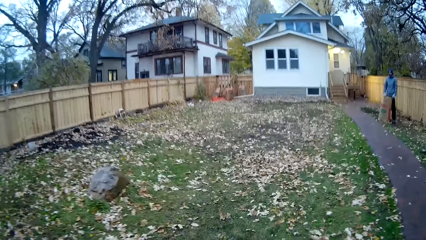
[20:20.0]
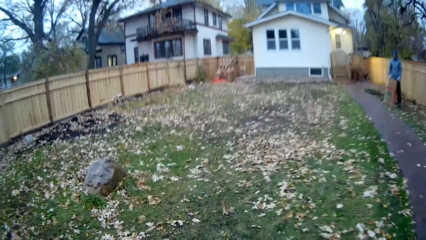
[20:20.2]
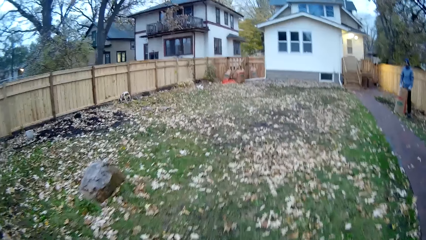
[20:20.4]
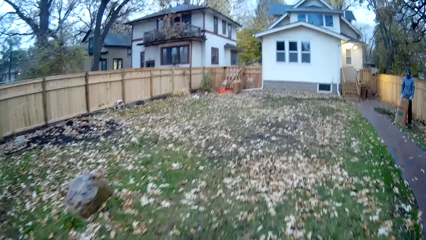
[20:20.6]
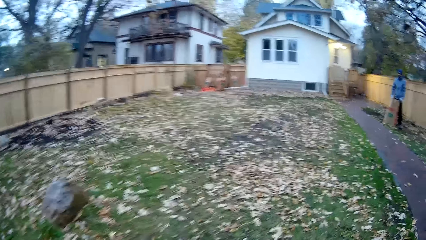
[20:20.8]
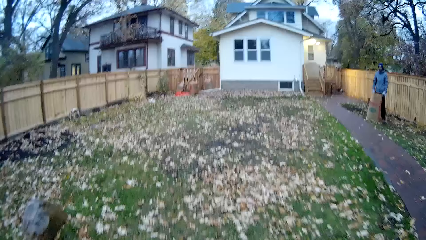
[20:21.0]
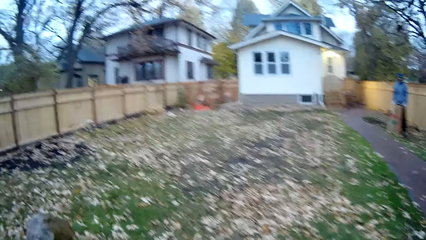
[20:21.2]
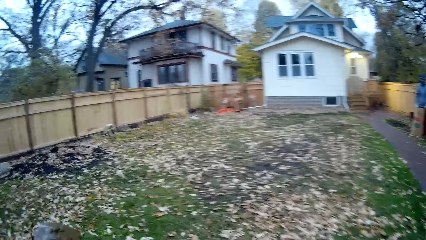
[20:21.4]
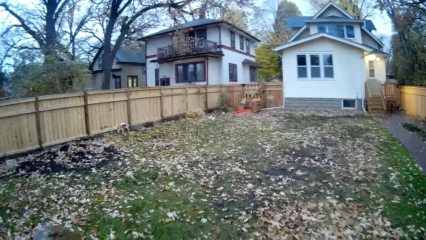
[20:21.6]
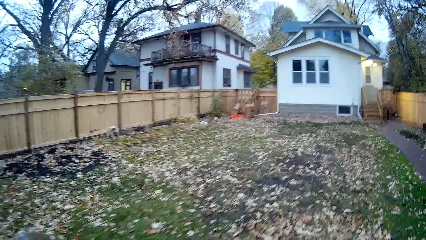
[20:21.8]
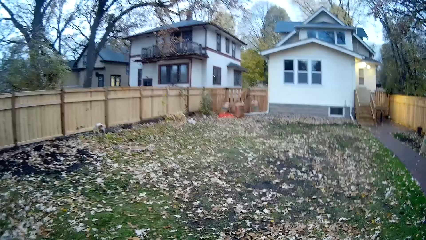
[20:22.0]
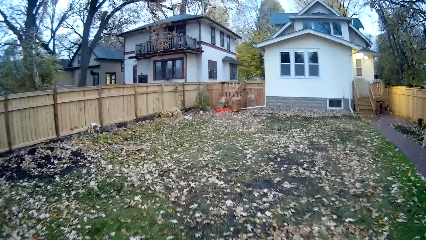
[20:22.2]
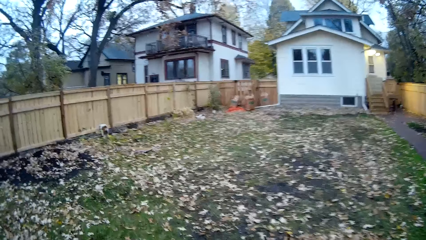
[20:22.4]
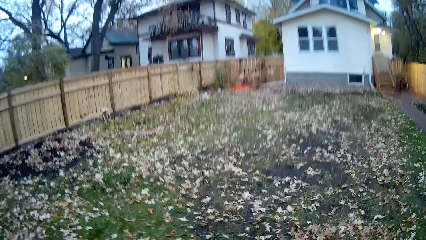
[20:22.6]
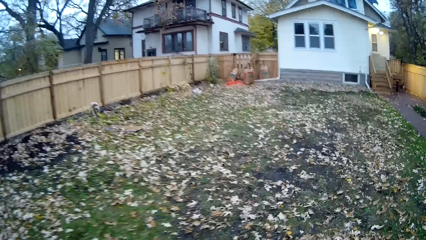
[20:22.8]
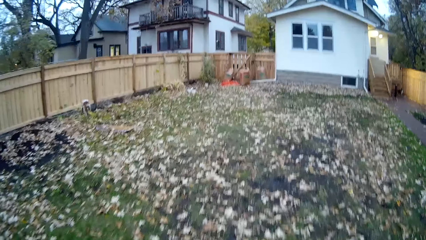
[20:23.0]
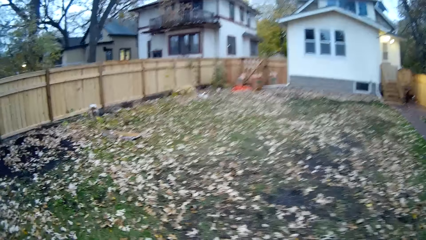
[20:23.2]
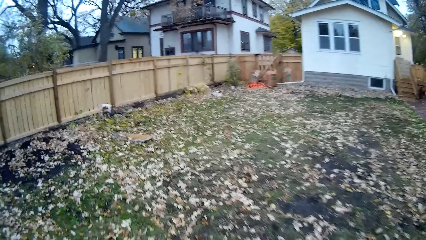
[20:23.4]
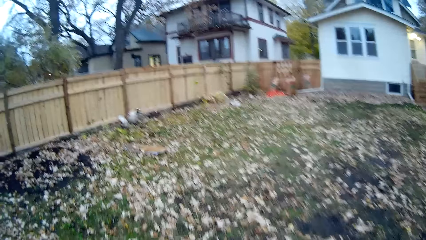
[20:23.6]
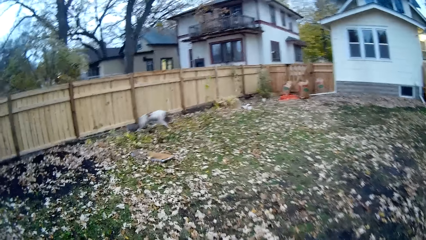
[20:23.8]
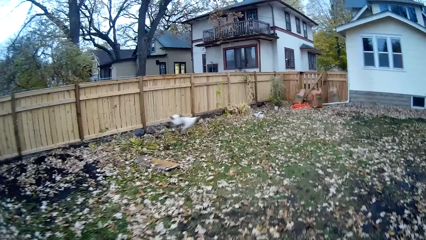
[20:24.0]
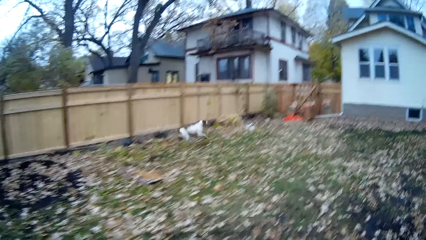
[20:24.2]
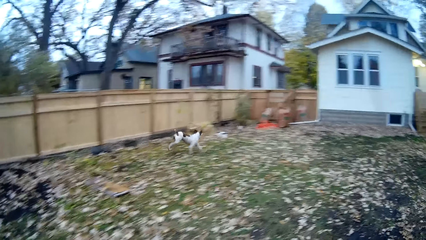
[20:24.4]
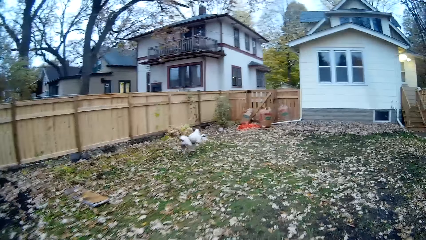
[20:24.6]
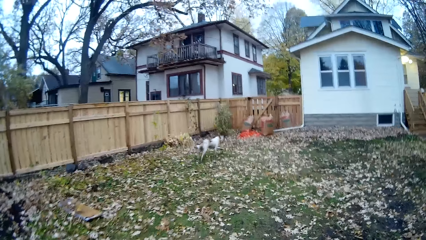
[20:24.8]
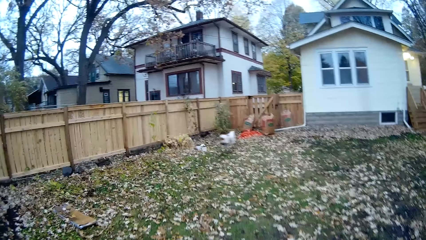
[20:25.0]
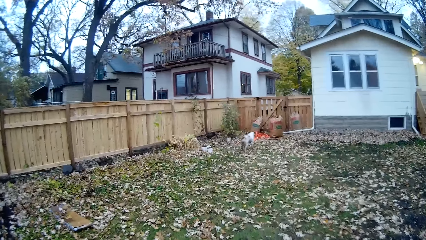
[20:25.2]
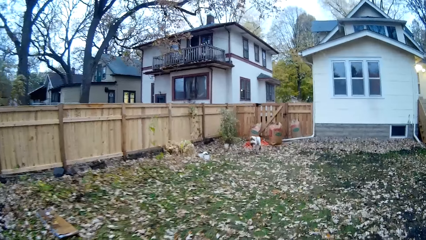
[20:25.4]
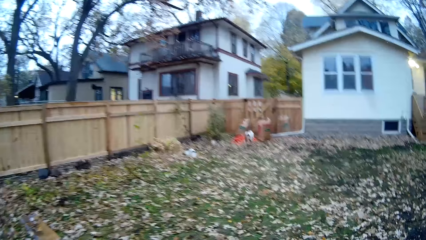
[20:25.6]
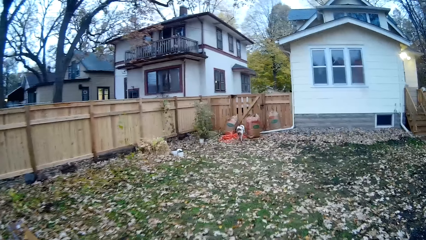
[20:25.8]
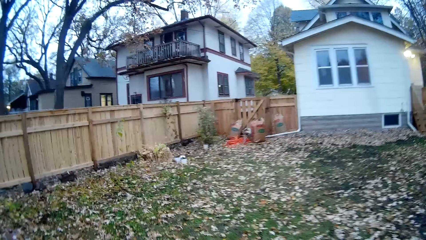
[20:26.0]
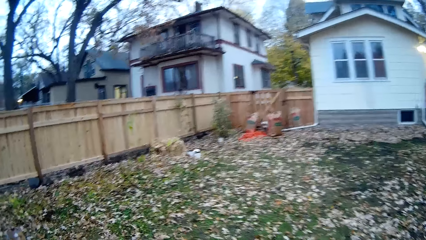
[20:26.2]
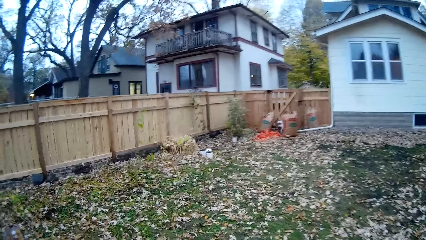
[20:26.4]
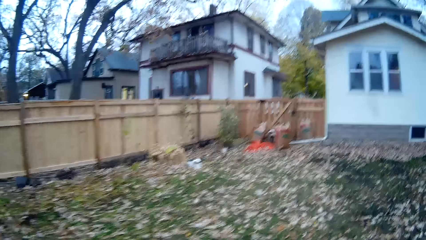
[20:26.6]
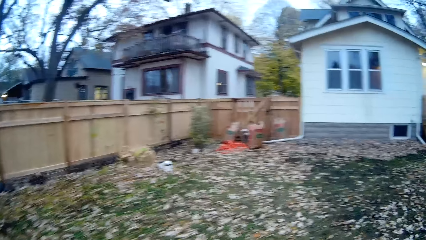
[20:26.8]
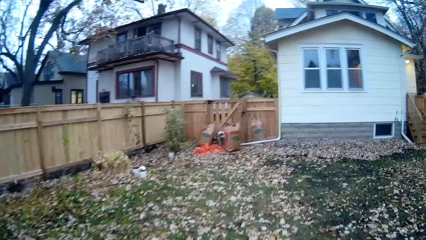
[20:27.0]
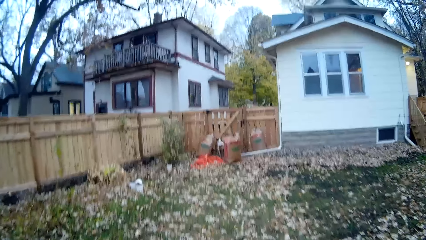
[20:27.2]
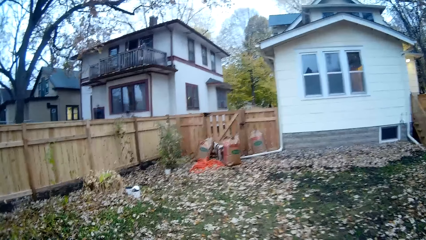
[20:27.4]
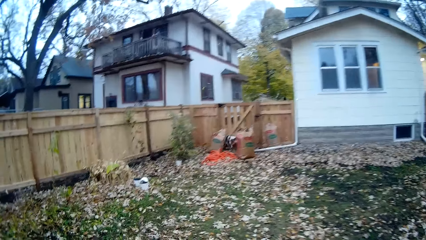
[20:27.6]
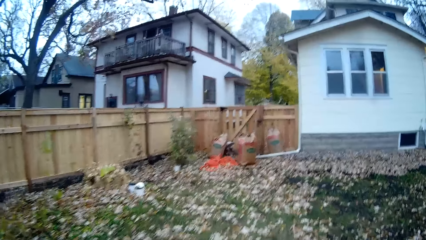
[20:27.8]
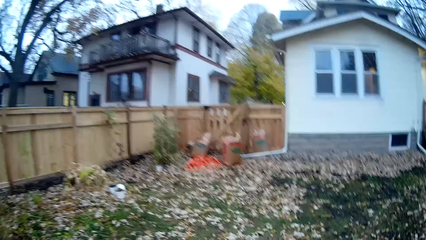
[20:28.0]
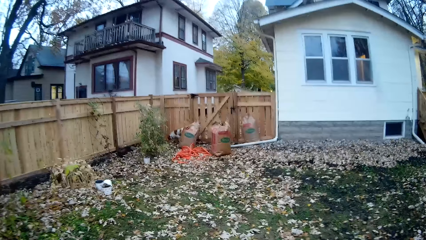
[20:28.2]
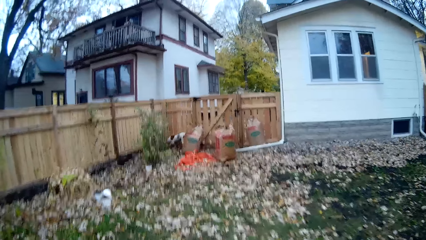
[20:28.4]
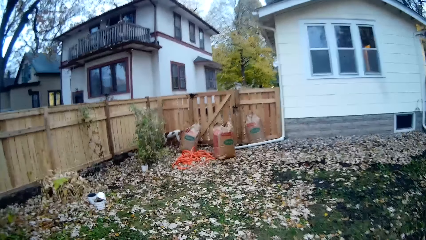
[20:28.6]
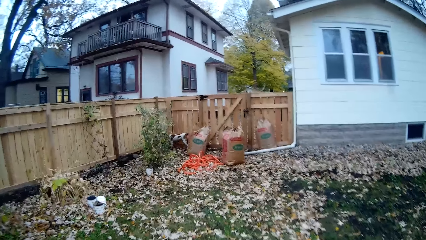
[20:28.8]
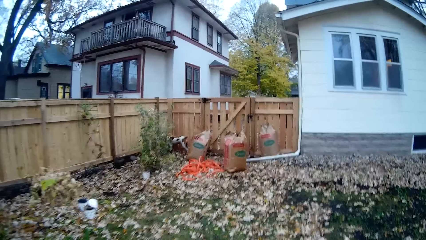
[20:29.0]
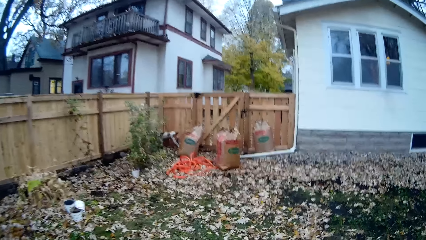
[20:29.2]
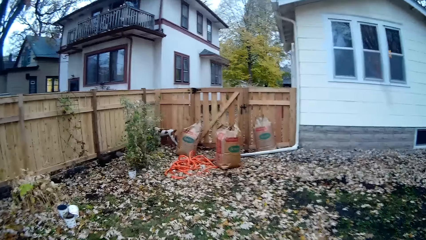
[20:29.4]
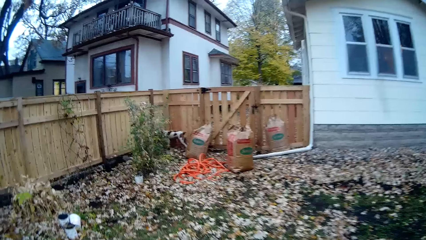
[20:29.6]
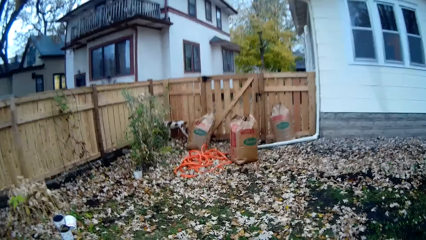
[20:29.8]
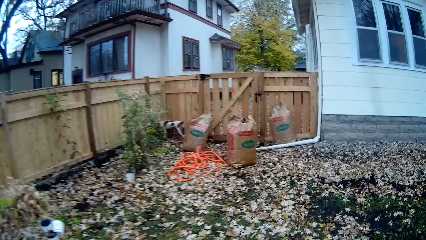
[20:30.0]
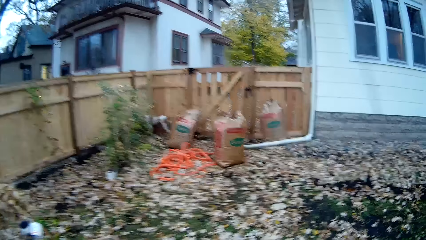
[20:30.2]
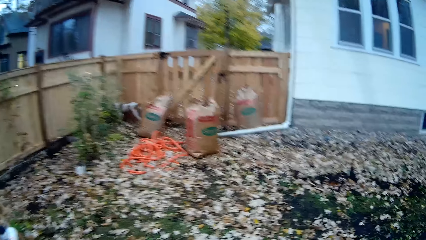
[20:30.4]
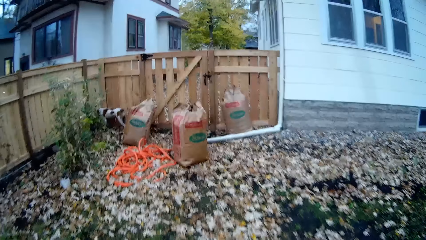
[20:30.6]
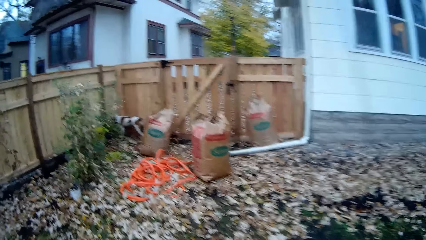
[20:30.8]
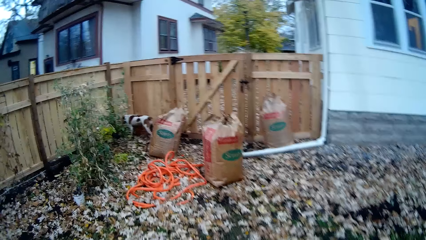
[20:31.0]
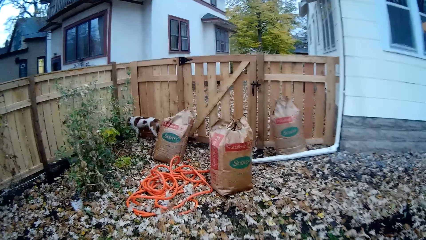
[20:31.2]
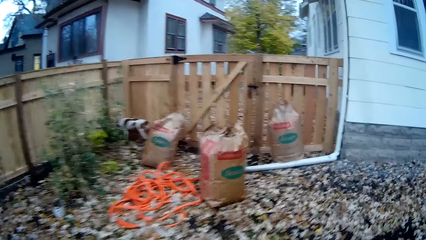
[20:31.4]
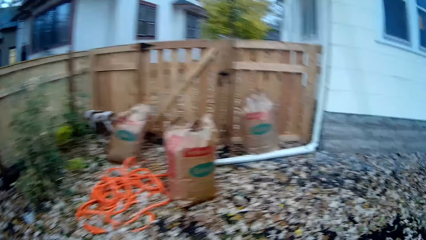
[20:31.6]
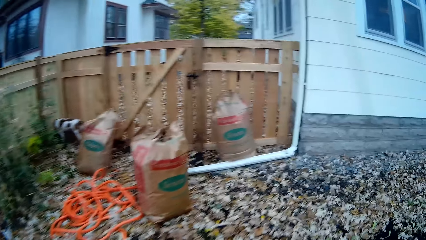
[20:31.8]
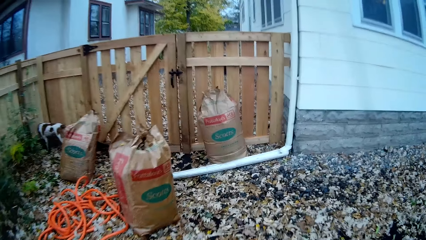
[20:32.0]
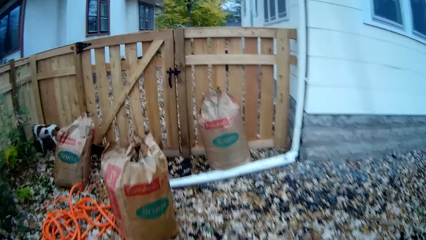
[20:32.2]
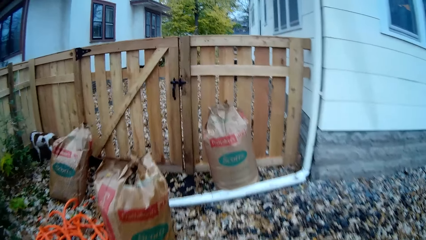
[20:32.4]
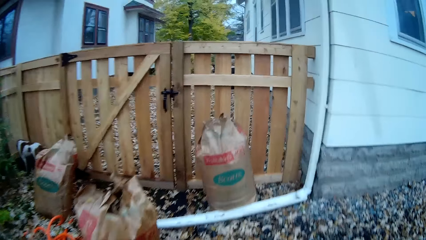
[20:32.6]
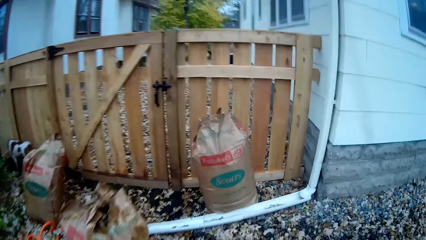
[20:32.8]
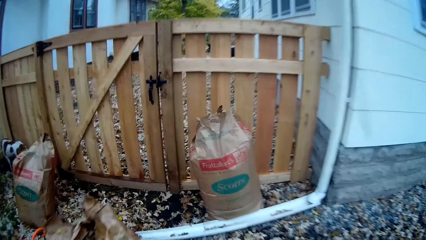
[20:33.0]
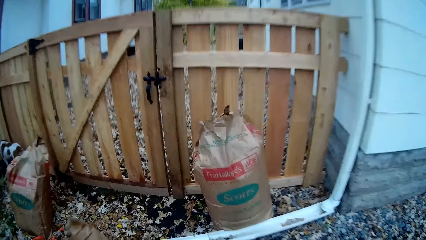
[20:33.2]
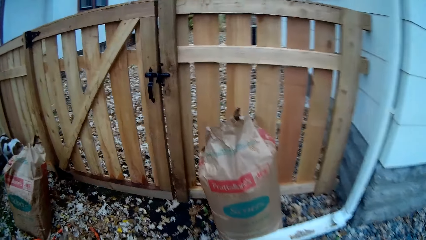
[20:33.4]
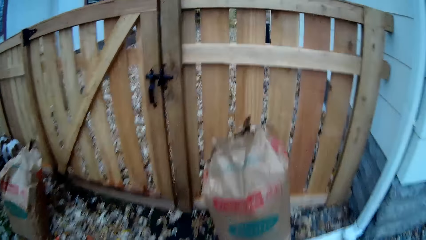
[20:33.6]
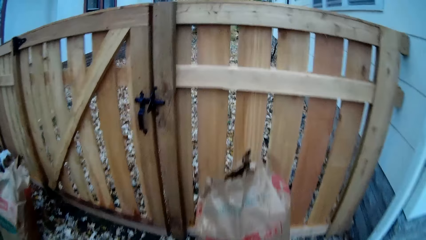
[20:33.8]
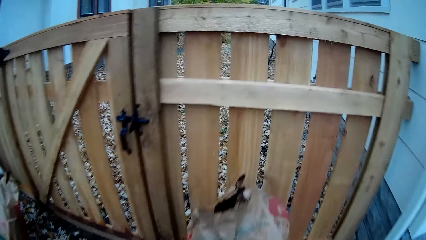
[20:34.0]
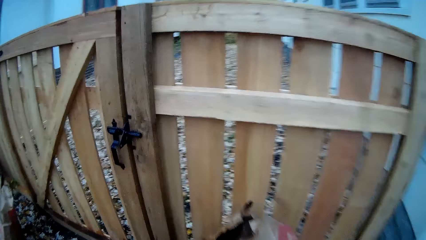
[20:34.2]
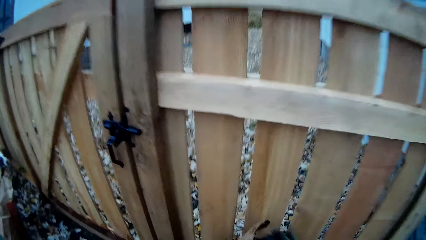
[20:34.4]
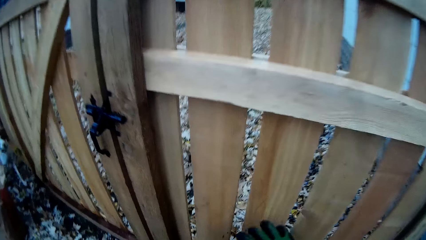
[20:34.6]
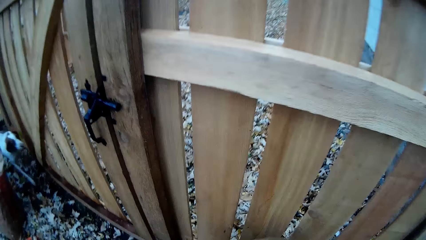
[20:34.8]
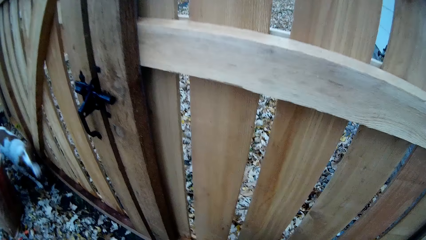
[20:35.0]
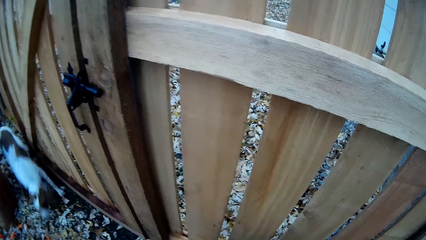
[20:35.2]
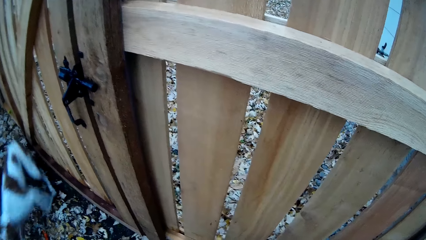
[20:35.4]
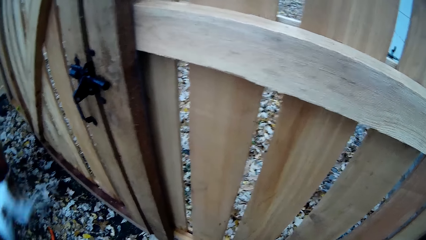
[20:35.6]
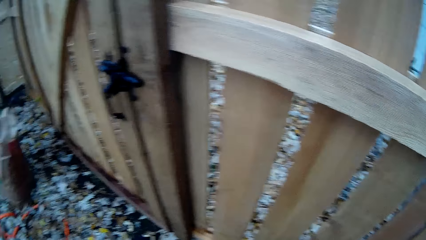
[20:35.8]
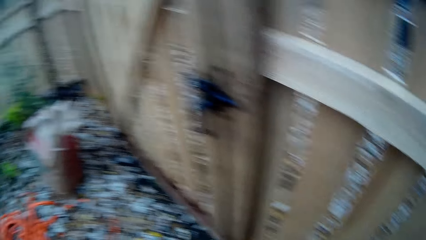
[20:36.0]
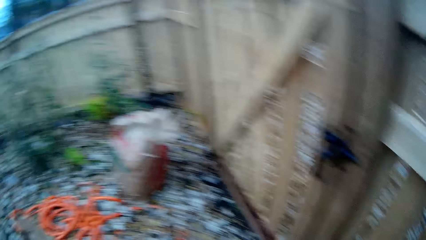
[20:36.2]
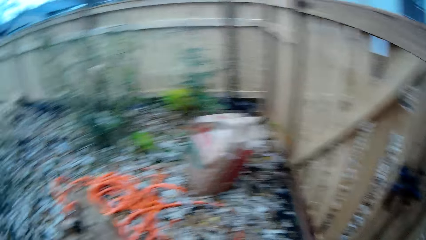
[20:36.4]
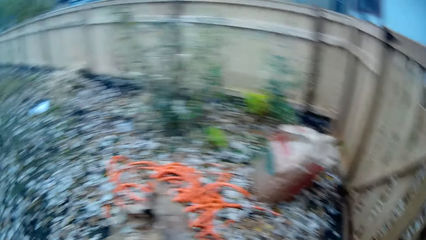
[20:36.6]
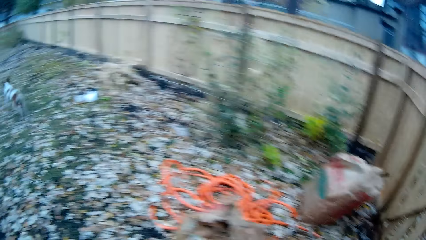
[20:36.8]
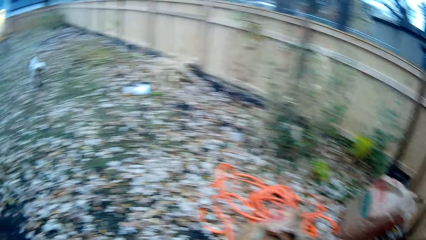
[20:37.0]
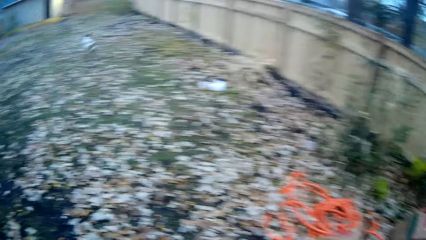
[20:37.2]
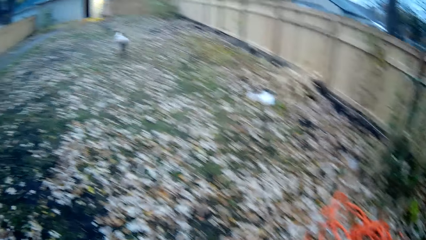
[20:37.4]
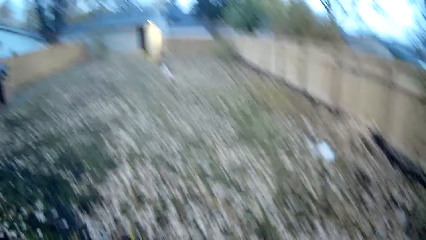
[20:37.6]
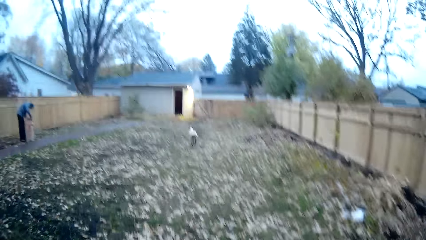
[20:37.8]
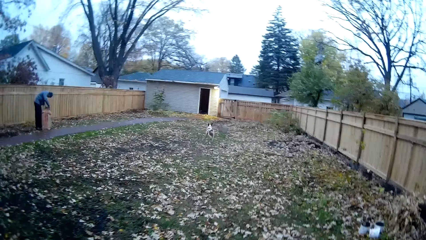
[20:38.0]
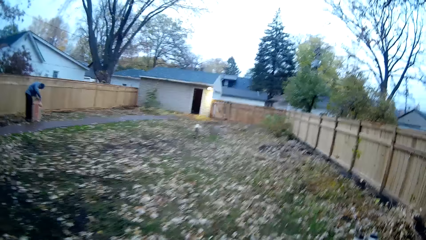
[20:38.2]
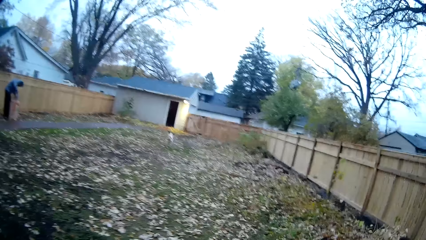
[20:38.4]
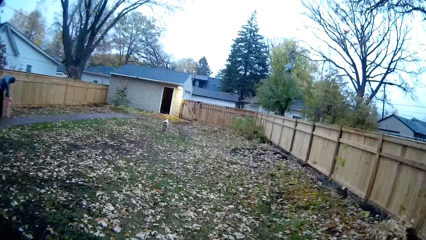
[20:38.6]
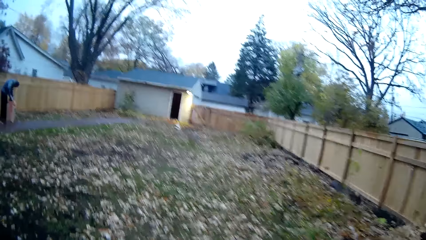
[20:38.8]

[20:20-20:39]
The dog moves around some waste sacks in a corner of the field. The camera wearer walks towards the waste sacks. They look around.
